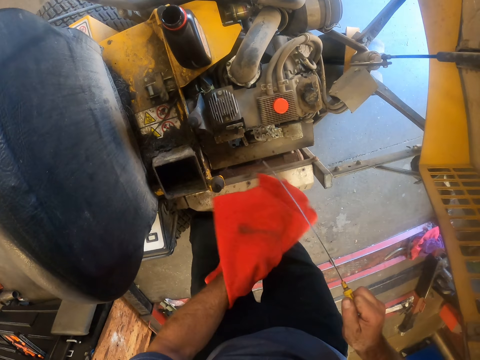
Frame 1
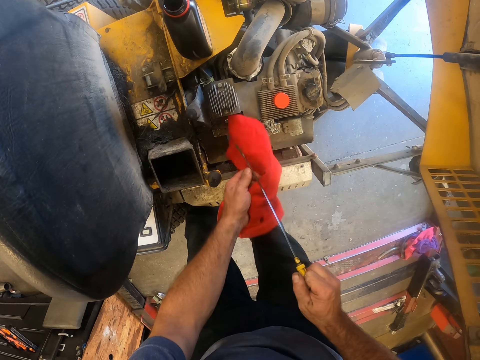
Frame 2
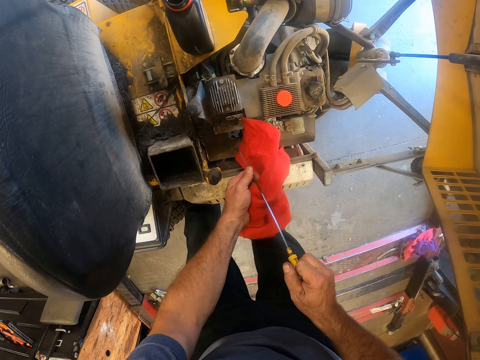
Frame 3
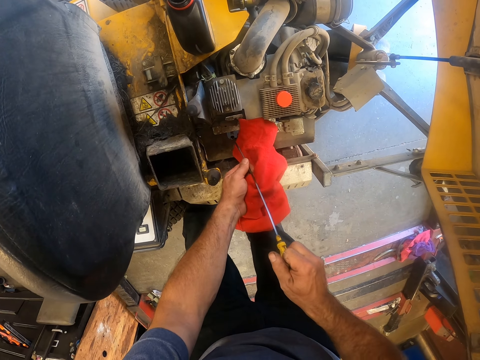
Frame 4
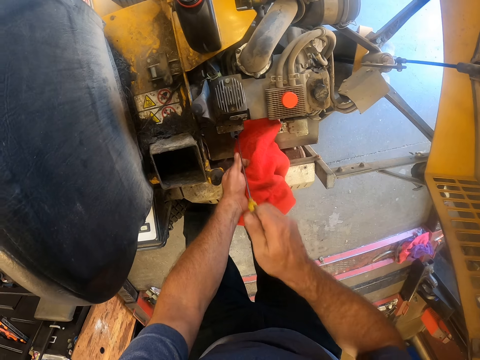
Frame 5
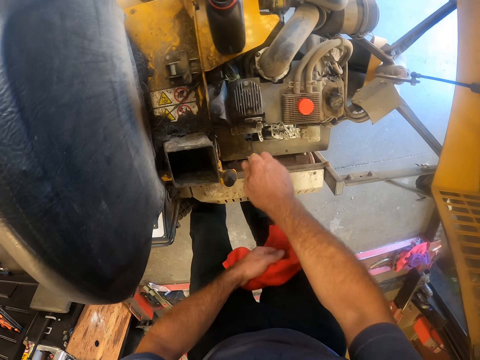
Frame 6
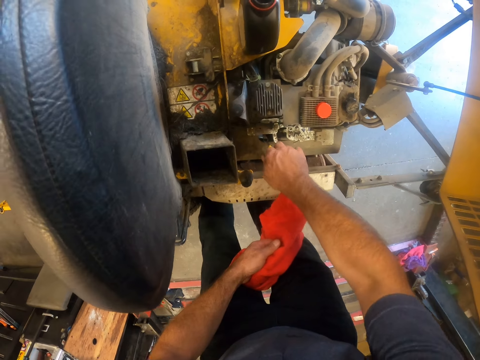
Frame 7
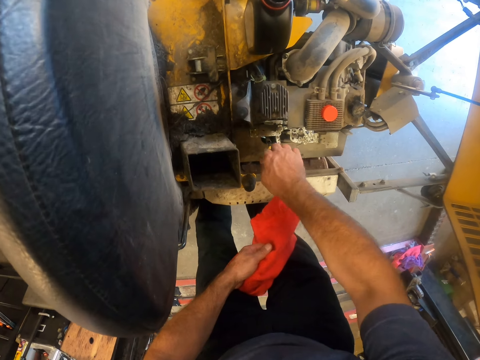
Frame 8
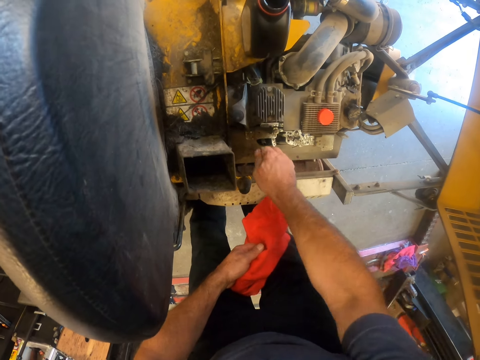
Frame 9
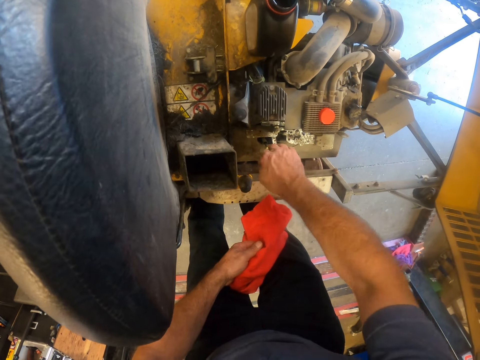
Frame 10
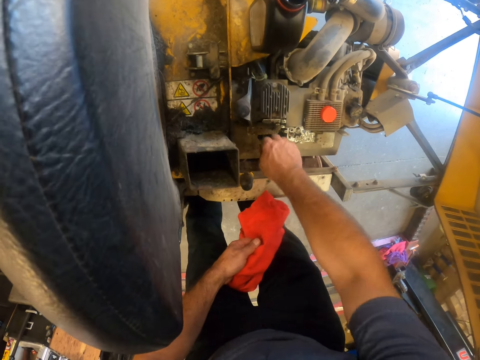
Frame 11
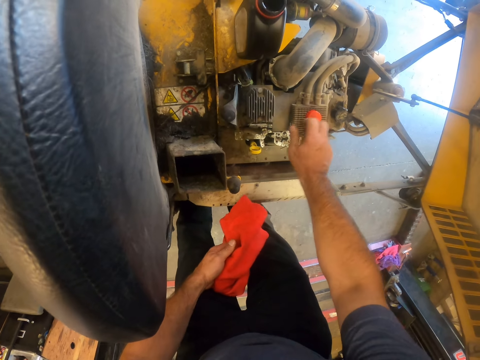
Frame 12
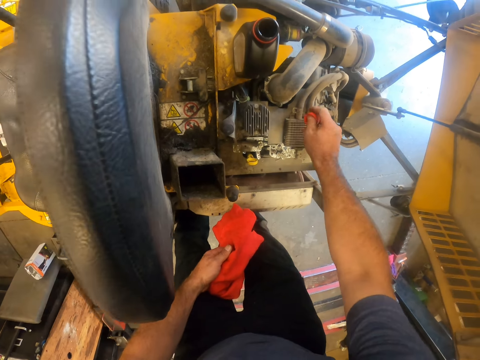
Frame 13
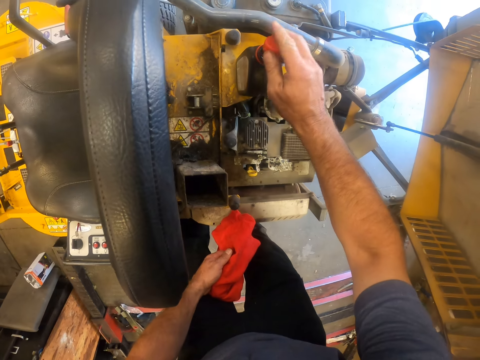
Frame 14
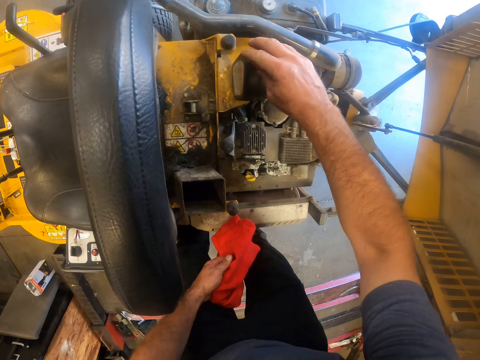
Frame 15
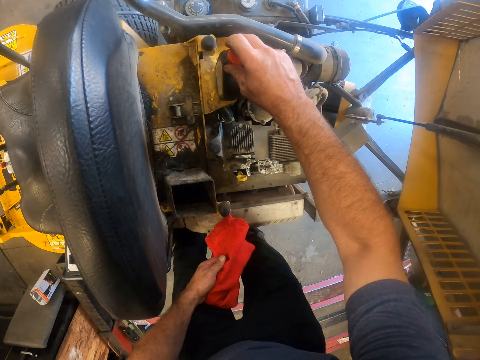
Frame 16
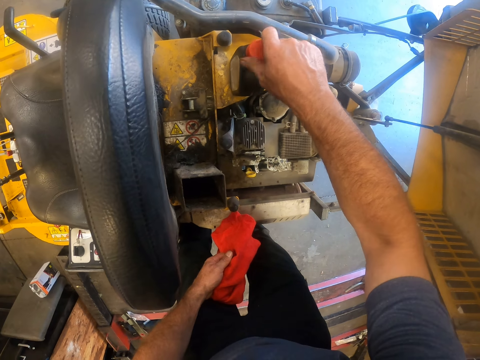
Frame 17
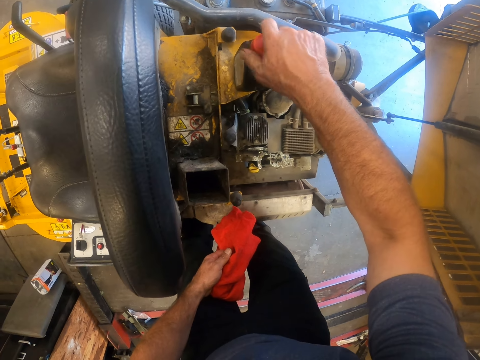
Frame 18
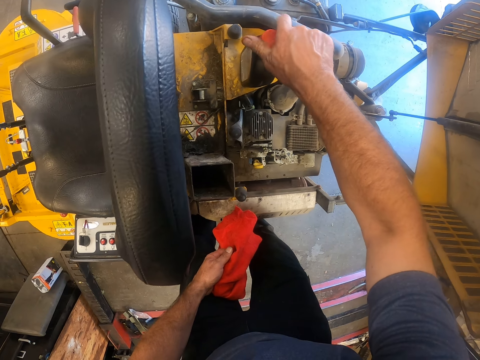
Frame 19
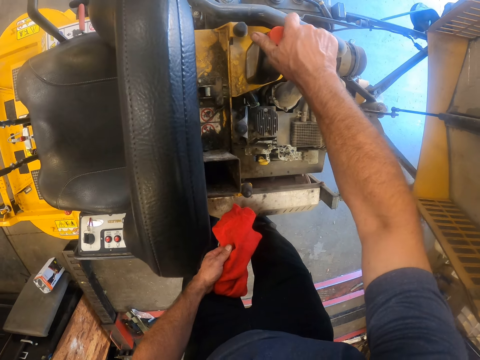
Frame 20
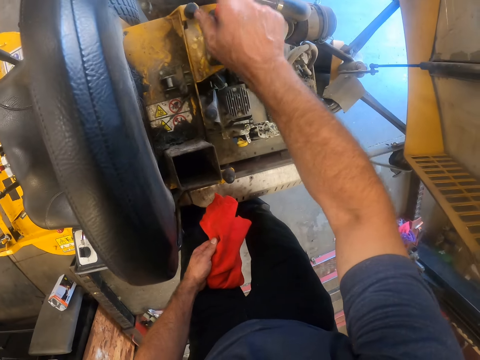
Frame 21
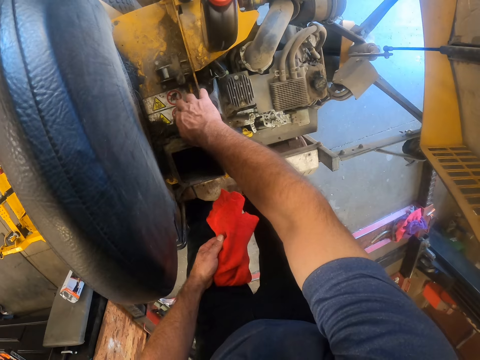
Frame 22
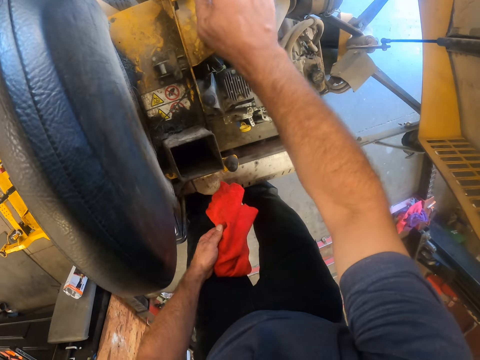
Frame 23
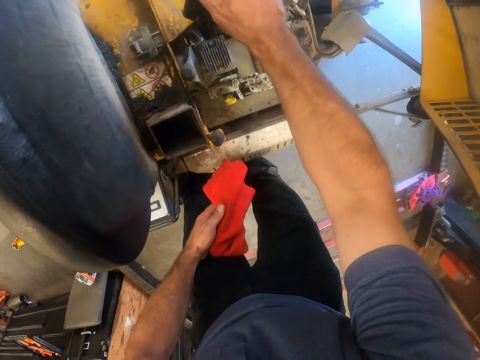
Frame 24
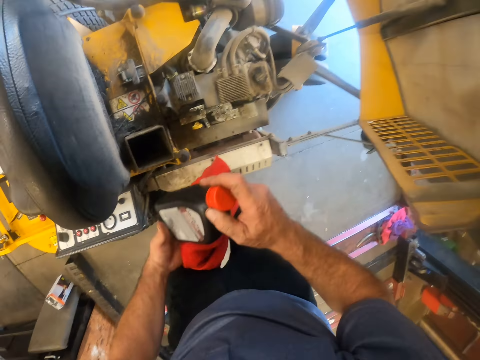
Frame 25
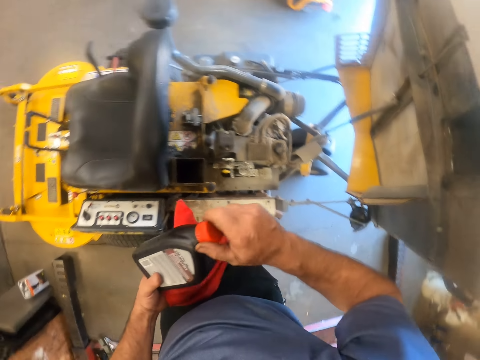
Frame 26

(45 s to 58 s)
The camera wearer stirs an injector nozzle in the diesel tank. He inserts the oil level dipstick into the motor of the lawn mower with his right hand. He turns the oil level dipstick in the lawn mower with his right hand. He covers the bottle of engine oil with the lid with his right hand. He touches the feed mixer wagon. He picks up the bottle of engine oil or diesel from the lift with his right hand. He tightens the bottle of diesel.

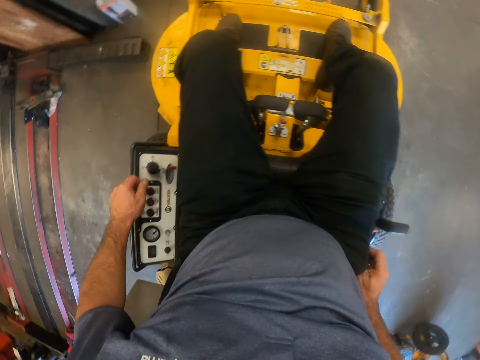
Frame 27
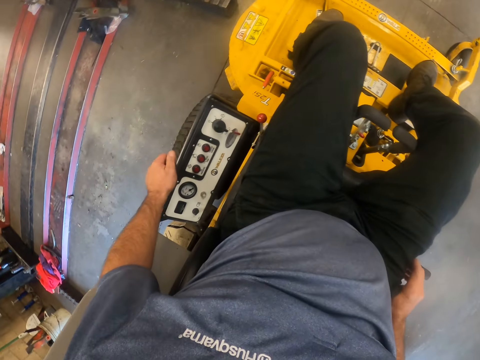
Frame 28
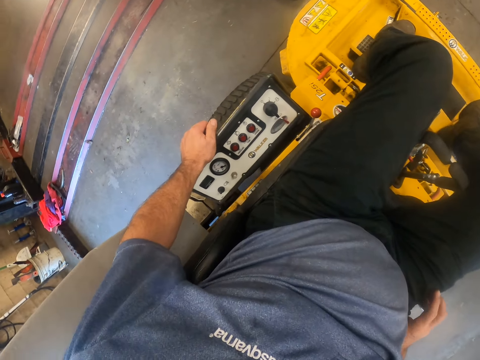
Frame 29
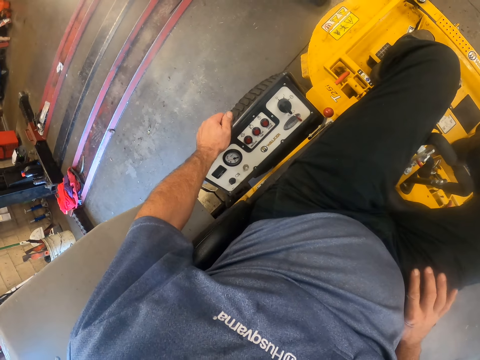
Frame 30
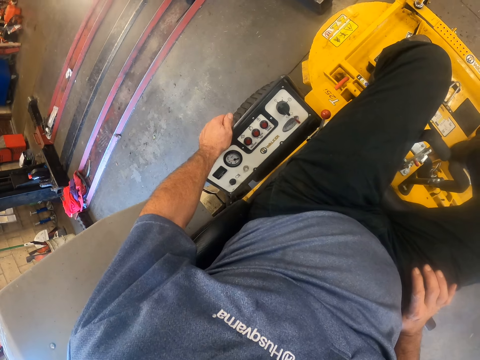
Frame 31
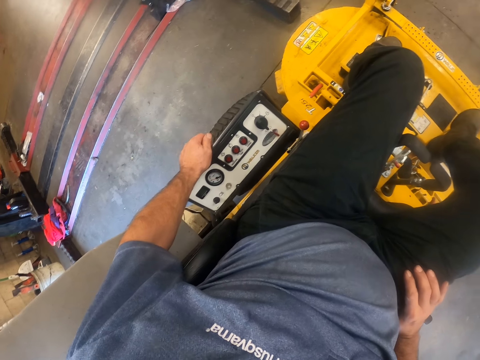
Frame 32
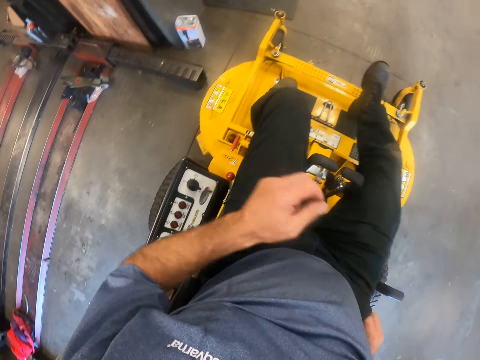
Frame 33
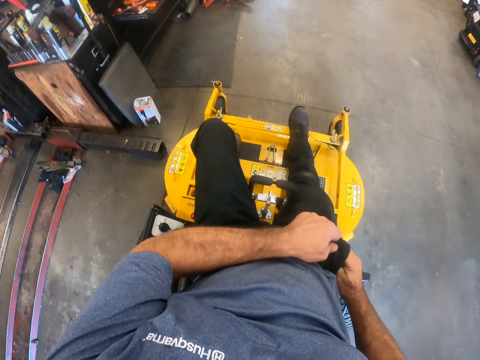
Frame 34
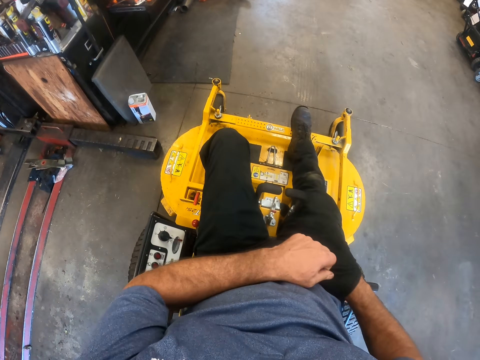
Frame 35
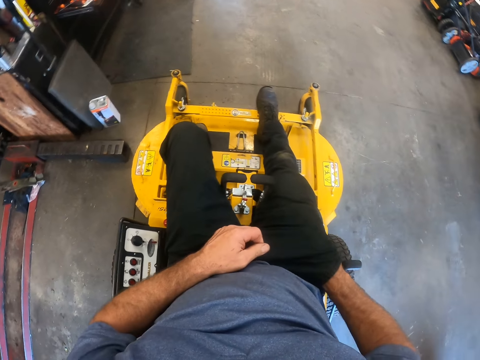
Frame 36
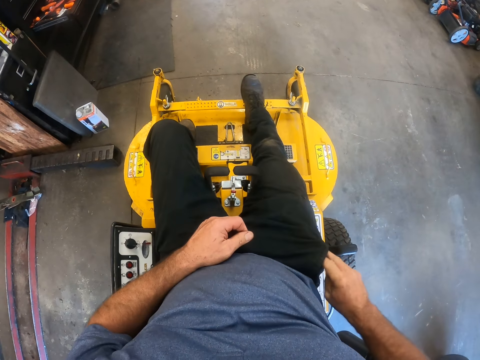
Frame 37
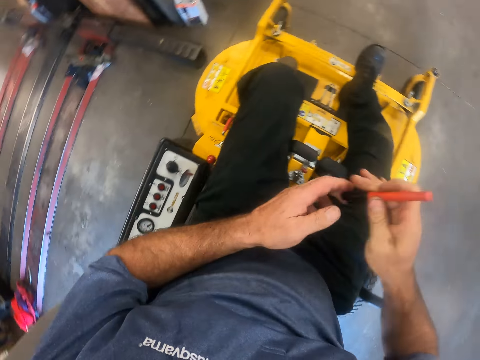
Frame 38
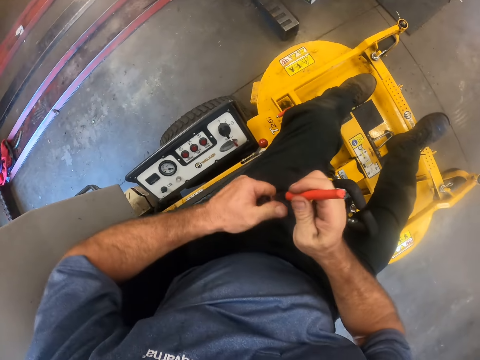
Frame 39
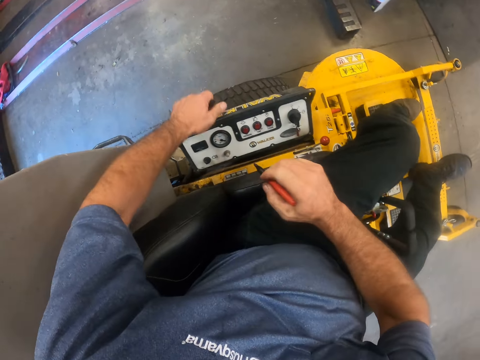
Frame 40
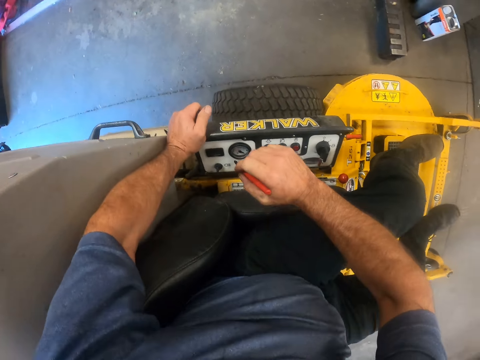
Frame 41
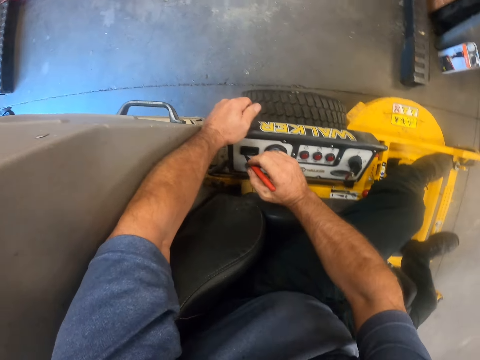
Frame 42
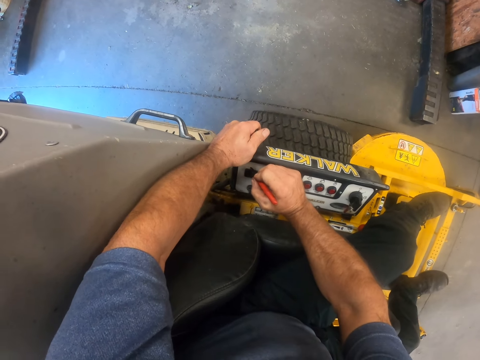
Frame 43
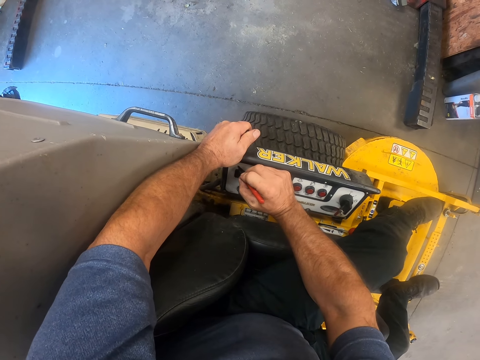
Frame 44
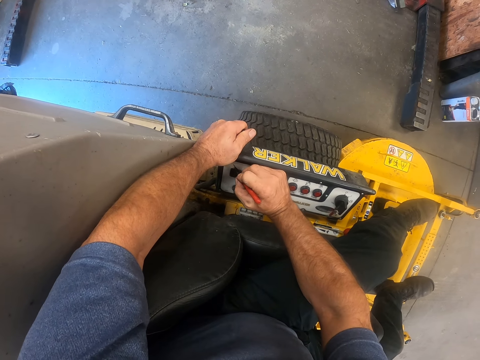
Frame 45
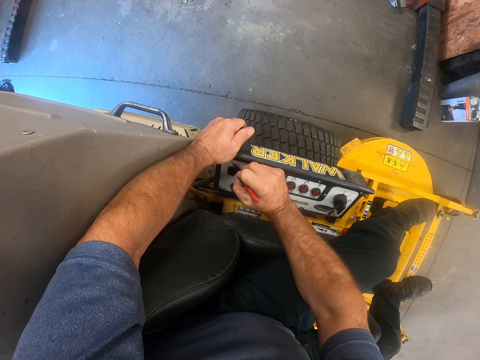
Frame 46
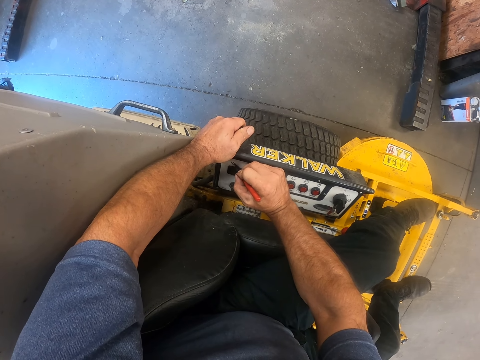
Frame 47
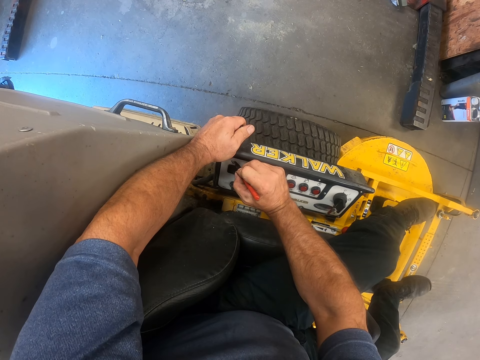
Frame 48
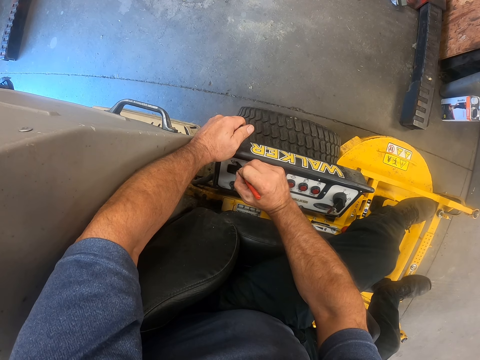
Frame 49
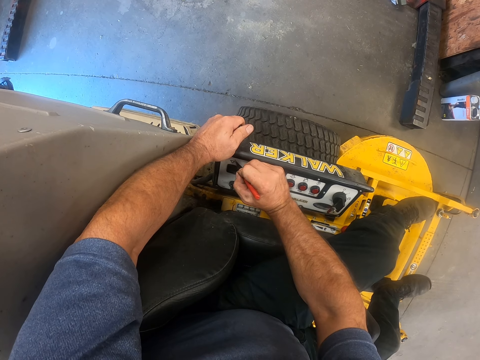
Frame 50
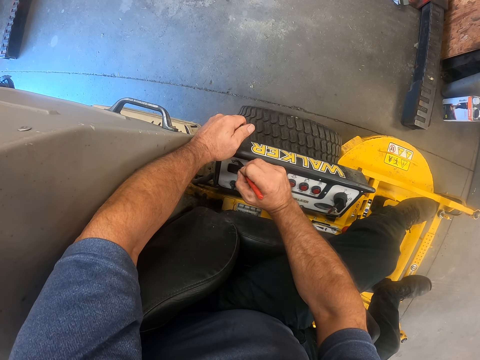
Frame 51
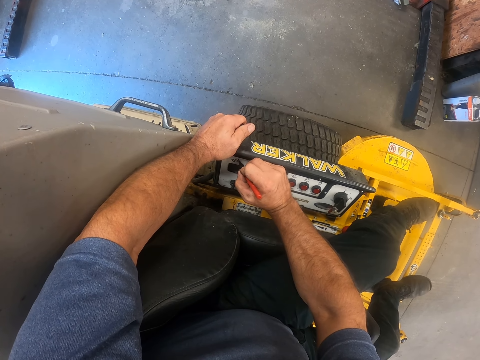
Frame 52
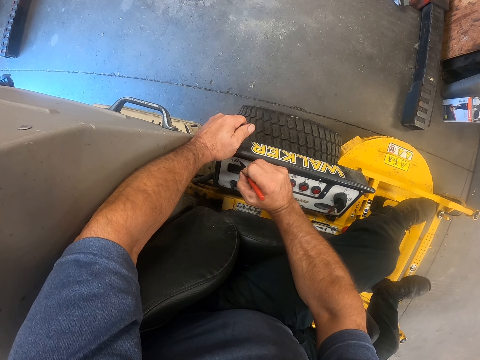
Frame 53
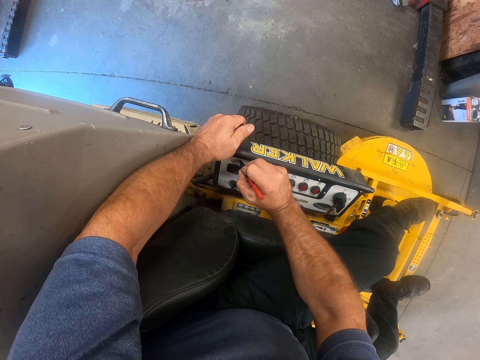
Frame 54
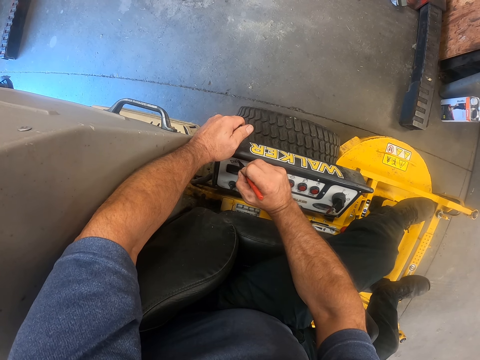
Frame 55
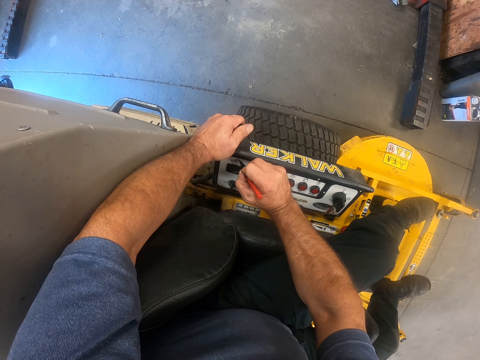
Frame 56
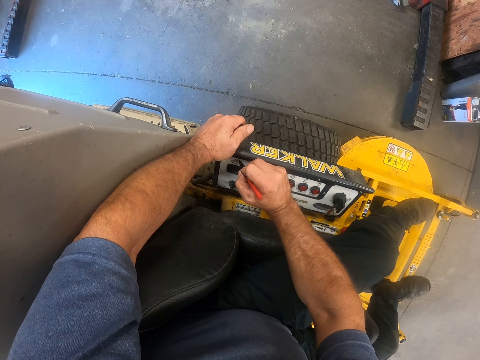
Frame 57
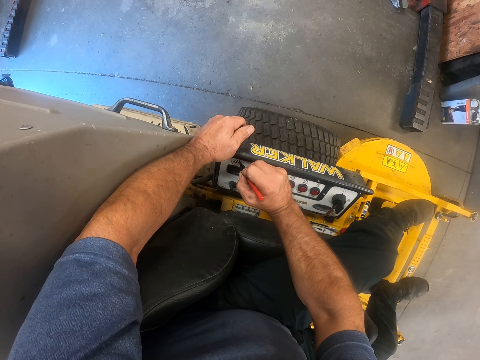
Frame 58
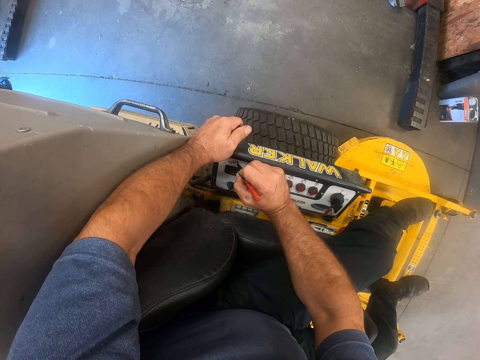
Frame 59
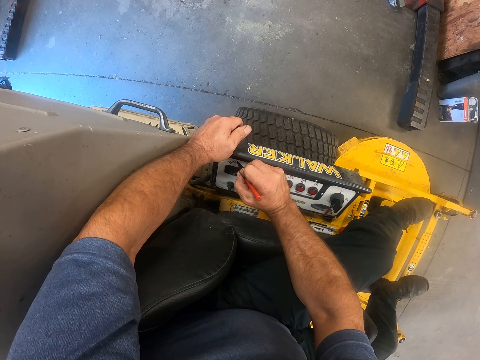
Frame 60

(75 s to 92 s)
The camera wearer inserts his right hand in his pocket. He places his left hand on a control panel of the riding lawn mower. He brings out a marker from his pocket with his right hand. He opens the marker with his left hand. He writes on the steering. He holds the cover of the marker with his left hand. He writes on the control panel with the marker in his right hand.
